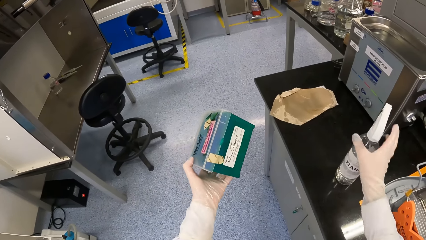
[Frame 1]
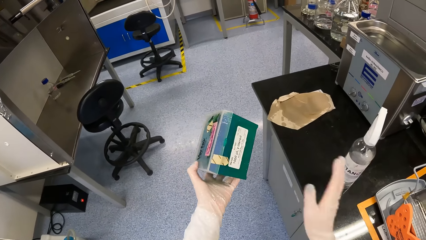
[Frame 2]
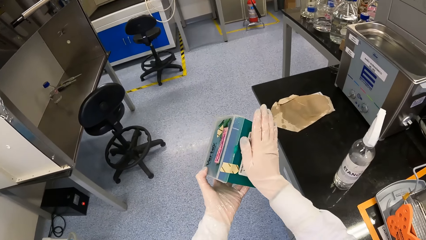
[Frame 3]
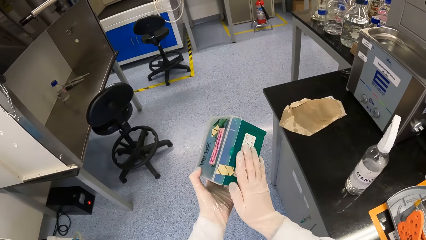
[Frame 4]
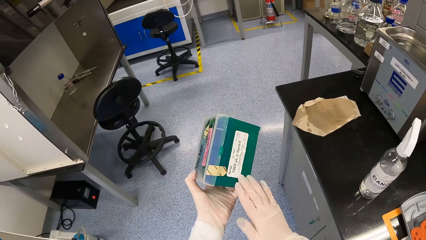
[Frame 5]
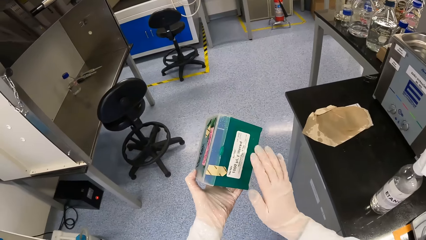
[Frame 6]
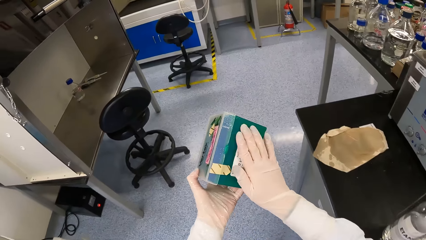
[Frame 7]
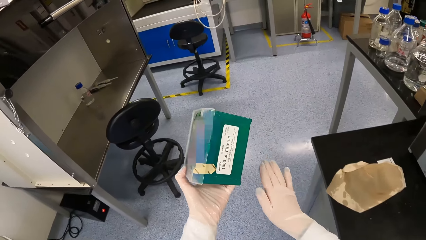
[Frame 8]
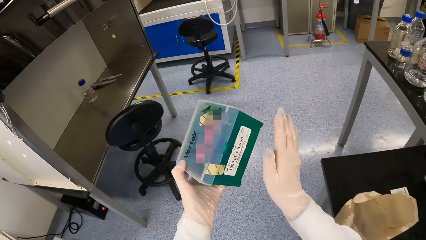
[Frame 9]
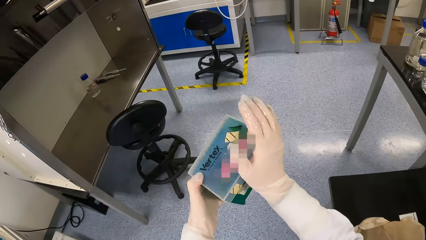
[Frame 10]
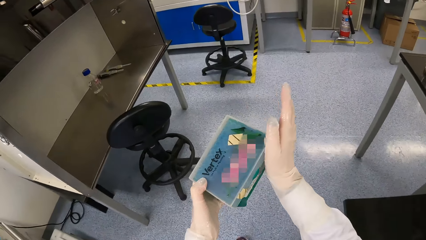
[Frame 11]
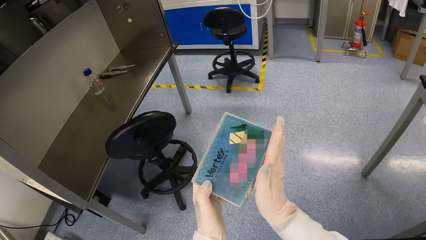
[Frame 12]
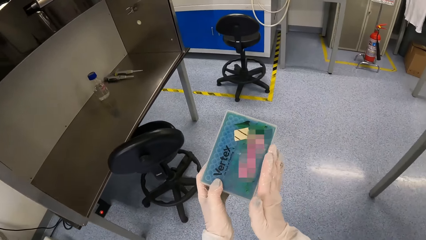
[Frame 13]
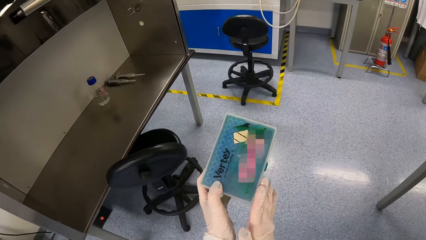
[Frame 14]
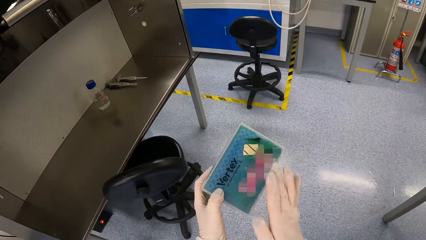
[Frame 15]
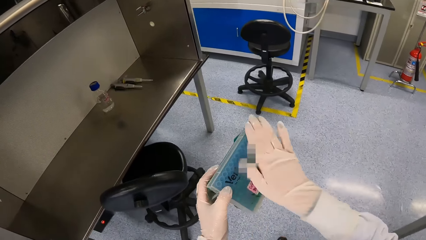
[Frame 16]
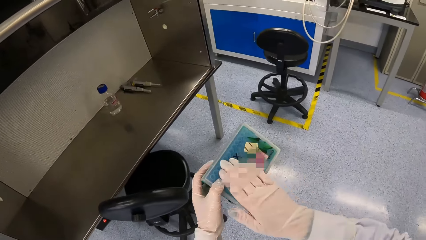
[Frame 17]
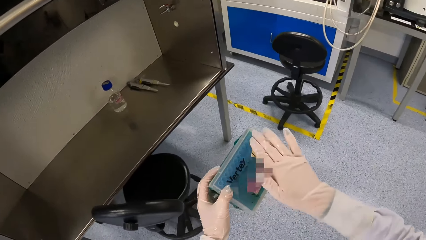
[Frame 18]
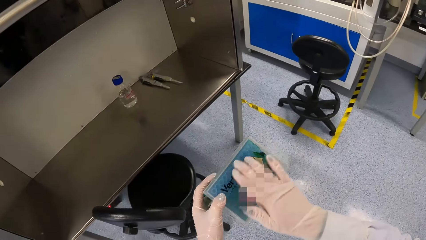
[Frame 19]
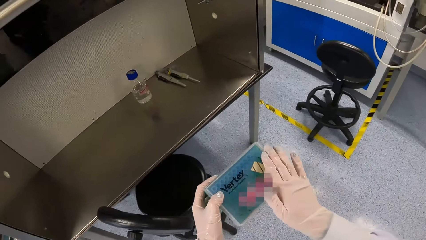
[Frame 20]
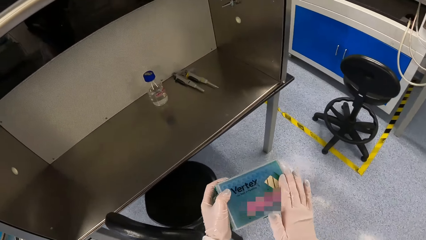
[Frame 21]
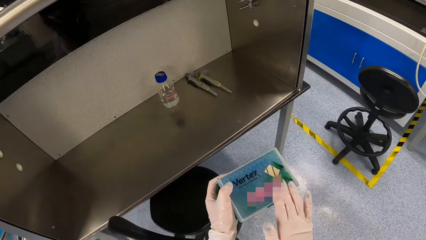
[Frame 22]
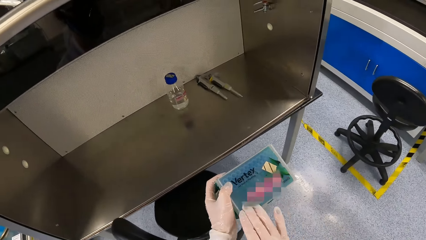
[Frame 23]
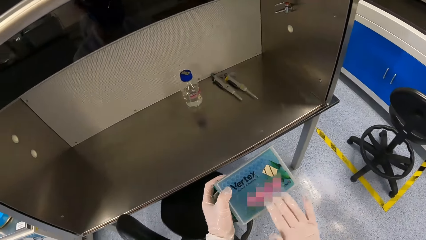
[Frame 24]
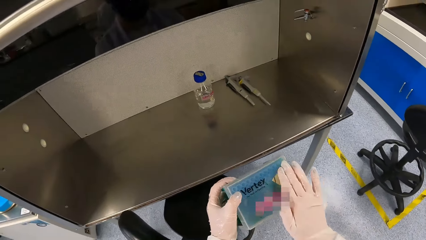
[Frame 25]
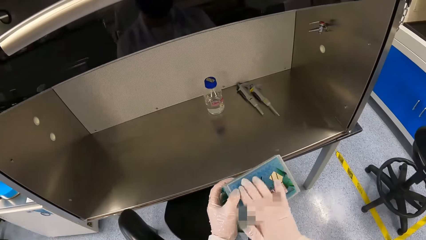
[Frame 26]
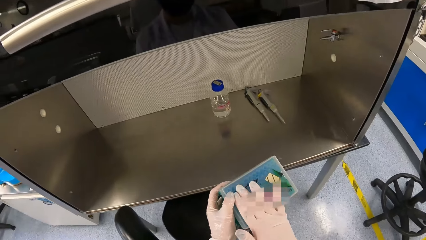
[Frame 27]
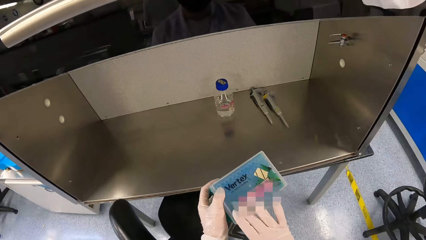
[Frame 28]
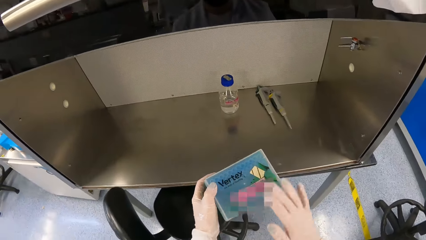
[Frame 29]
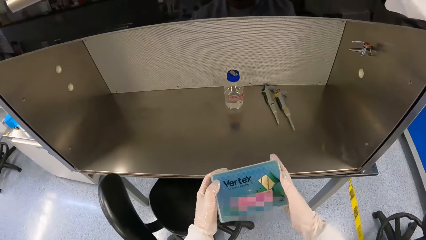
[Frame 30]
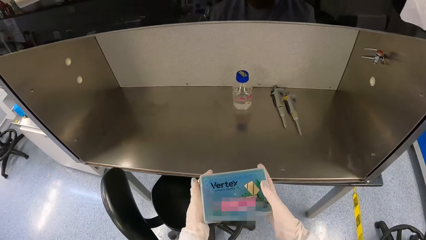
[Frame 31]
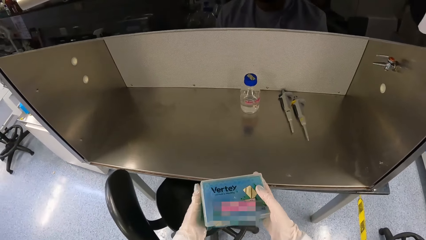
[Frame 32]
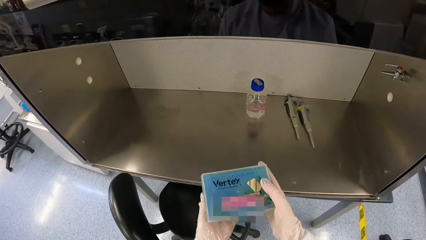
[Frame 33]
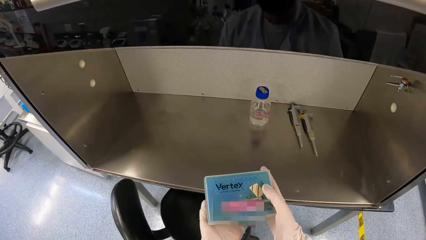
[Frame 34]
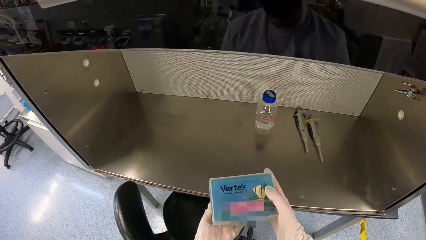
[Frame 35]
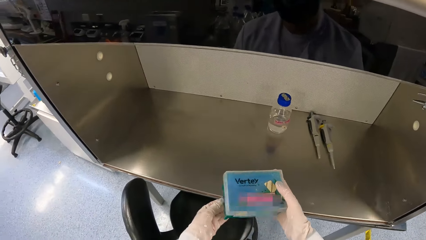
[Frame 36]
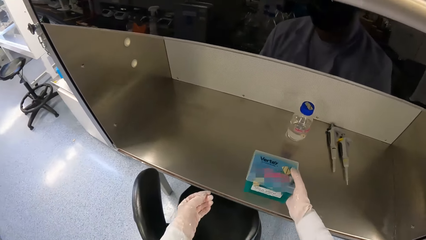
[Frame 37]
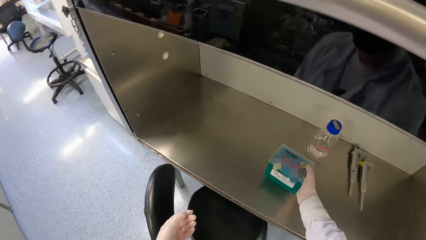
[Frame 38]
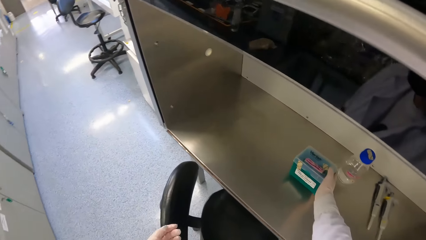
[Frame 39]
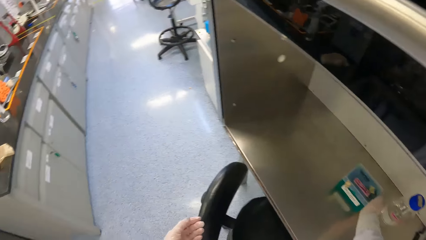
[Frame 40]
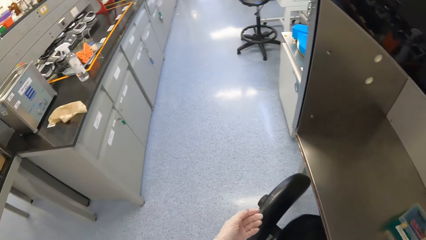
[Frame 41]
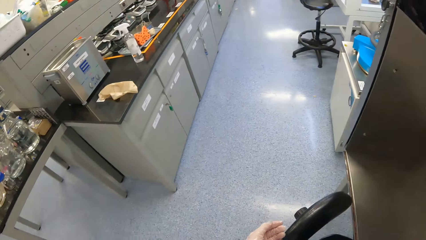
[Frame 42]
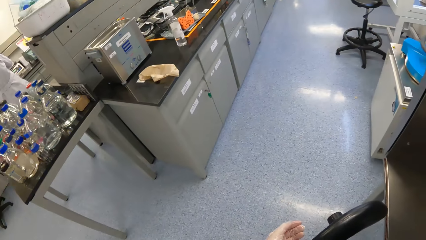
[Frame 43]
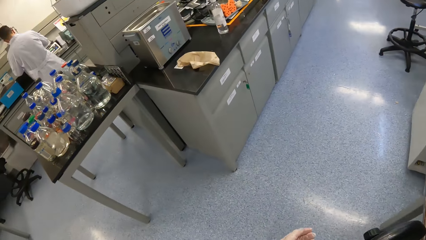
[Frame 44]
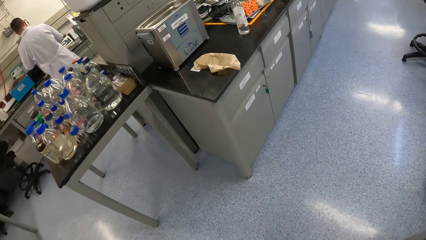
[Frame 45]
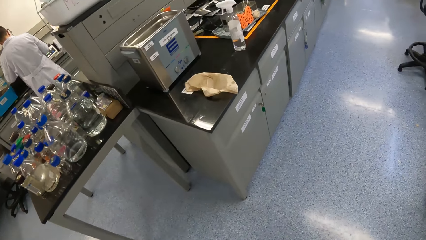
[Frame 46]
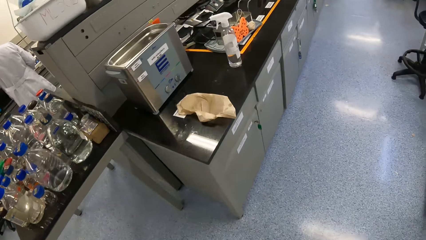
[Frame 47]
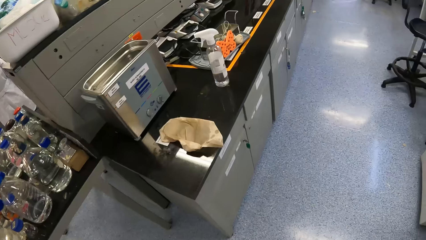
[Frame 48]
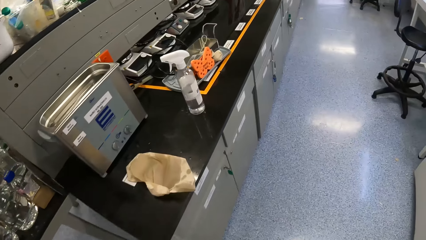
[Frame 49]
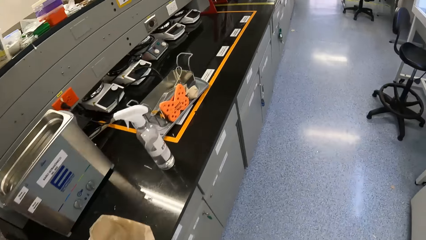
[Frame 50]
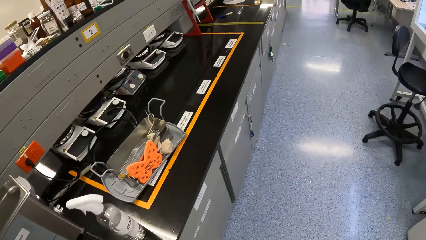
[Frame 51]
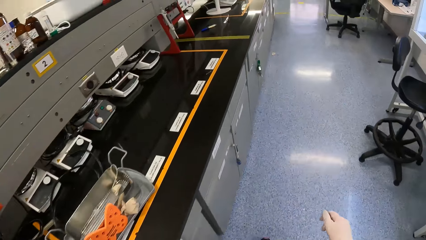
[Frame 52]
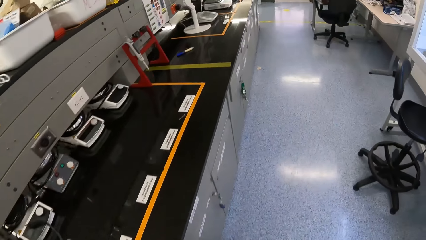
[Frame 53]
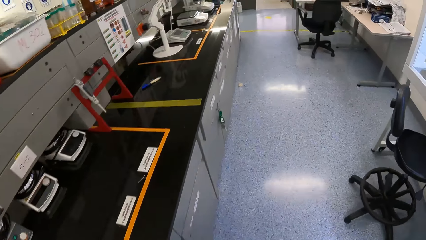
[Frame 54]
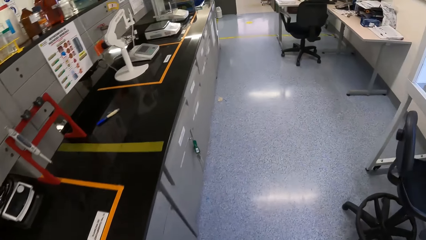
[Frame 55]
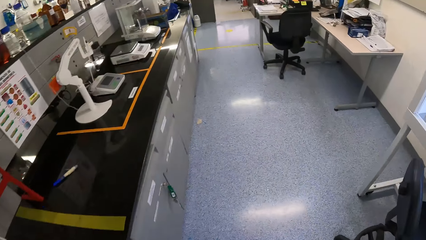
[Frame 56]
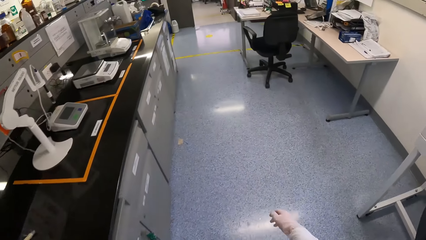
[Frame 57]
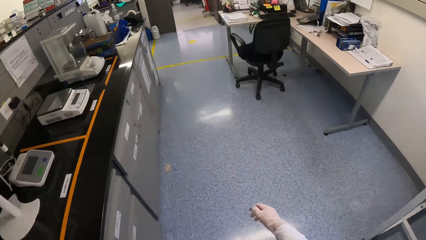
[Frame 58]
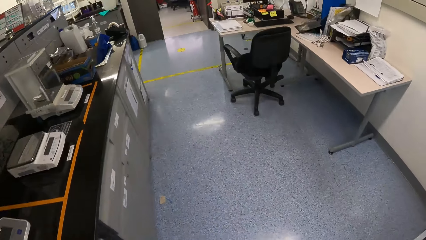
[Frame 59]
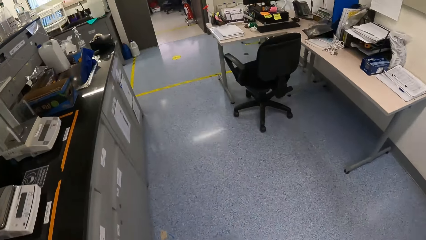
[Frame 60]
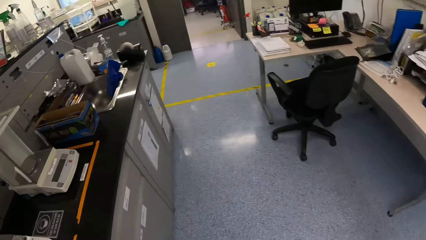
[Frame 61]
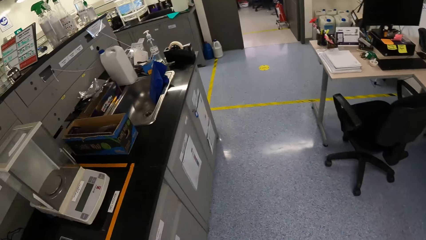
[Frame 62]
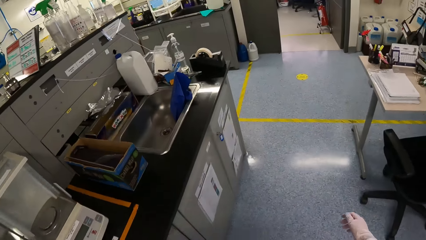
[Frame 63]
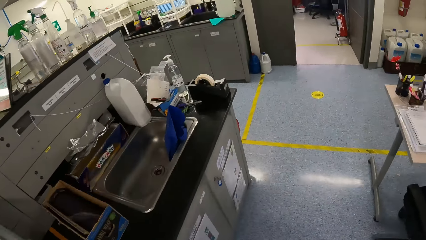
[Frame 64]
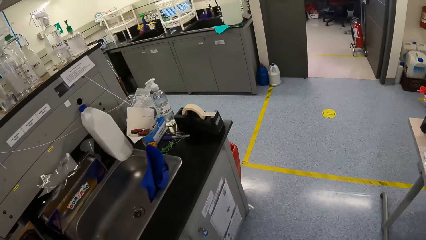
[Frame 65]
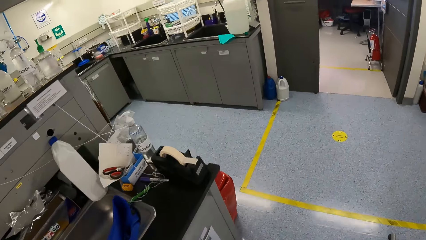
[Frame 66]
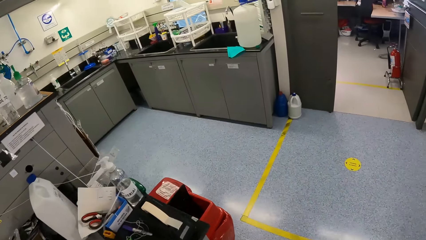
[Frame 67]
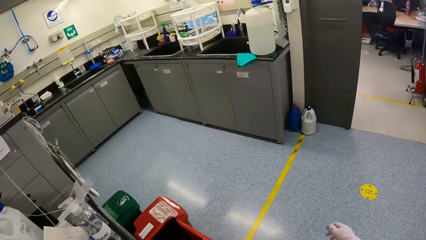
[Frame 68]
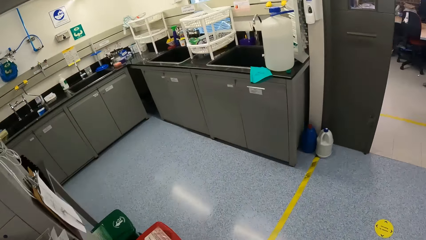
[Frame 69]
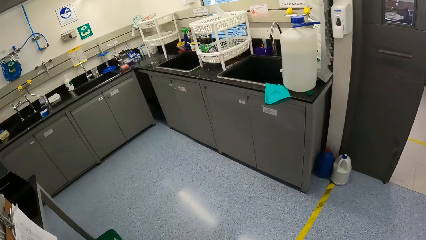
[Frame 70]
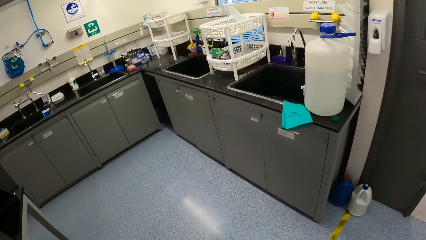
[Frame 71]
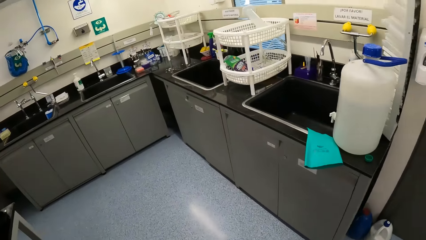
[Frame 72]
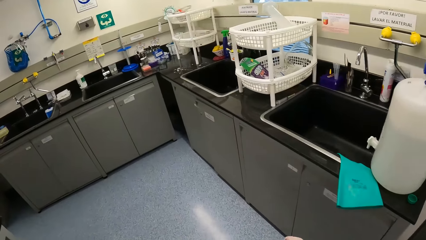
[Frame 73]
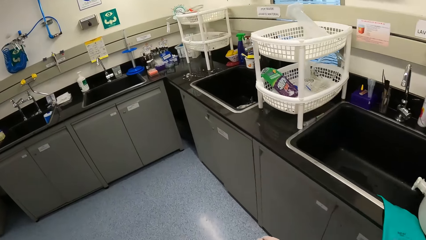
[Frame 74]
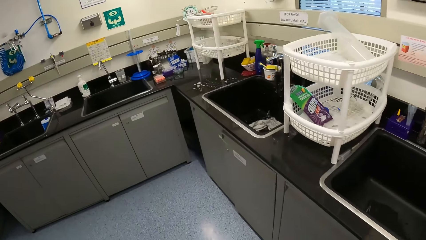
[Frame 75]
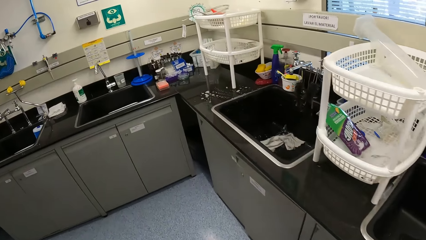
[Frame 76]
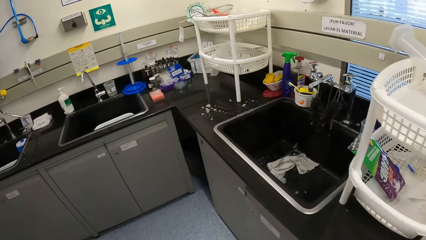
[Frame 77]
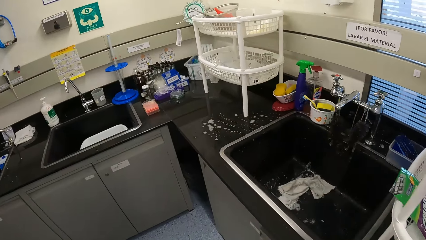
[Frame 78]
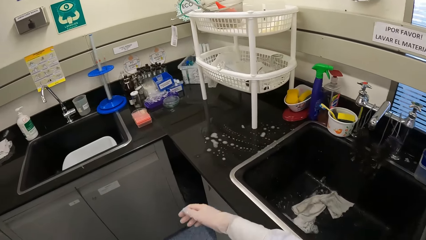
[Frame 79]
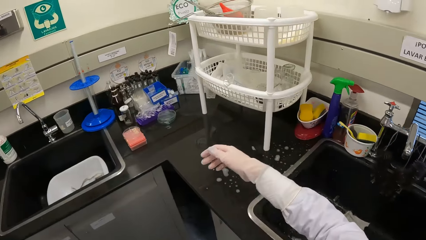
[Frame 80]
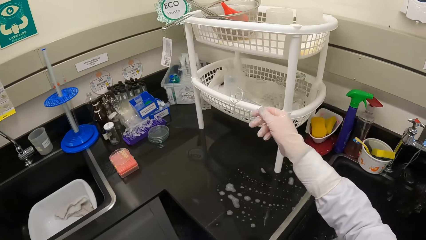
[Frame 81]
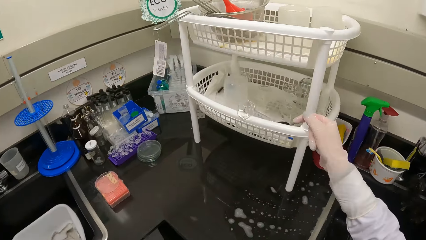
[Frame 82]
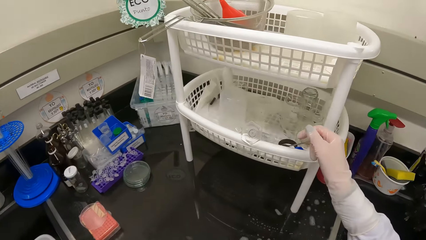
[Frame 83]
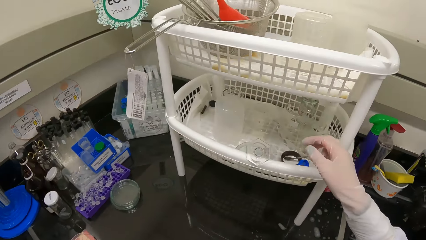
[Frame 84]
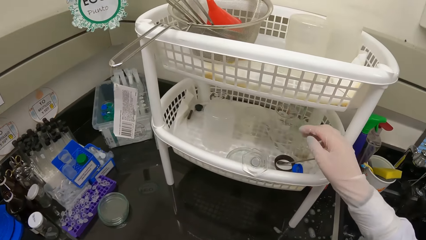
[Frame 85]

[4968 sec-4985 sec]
The camera wearer drops the sanitizer bottle on the table with his right hand. He cleans the plastic box in his left hand with his right hand. He drops the plastic box on the fume cupboard with his right hand. He walks towards a plastic rack.
